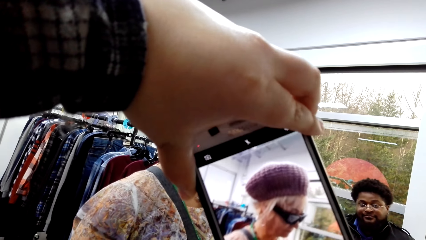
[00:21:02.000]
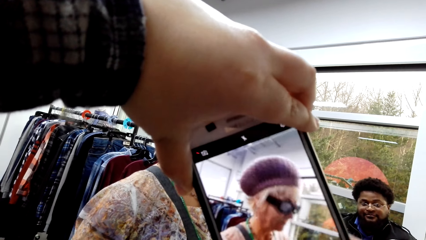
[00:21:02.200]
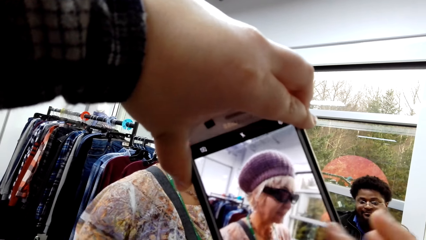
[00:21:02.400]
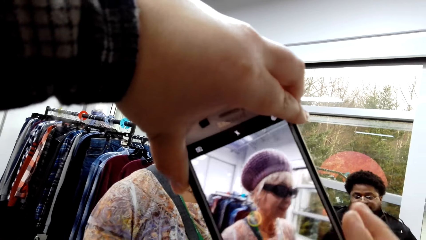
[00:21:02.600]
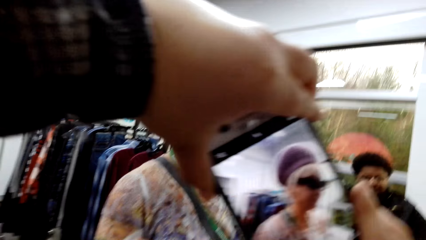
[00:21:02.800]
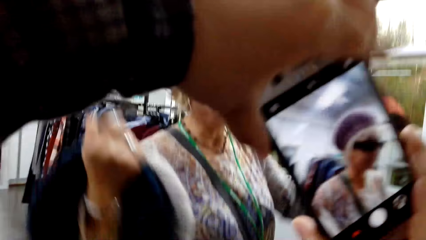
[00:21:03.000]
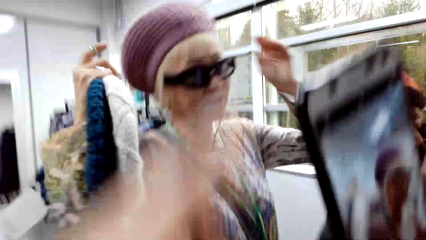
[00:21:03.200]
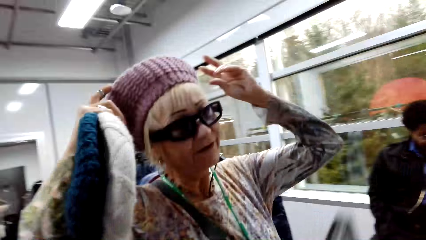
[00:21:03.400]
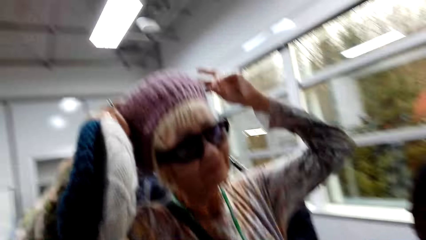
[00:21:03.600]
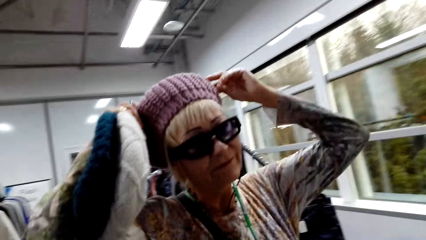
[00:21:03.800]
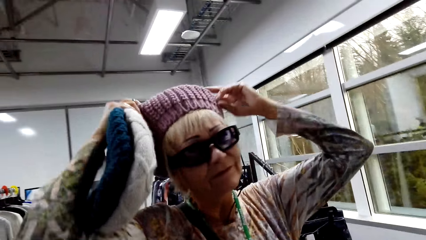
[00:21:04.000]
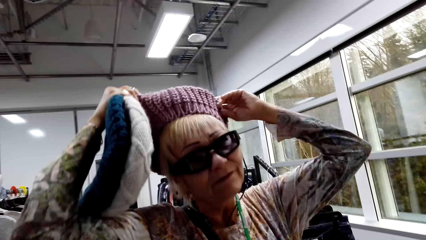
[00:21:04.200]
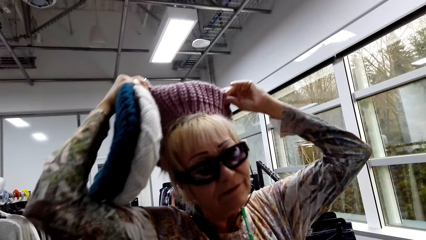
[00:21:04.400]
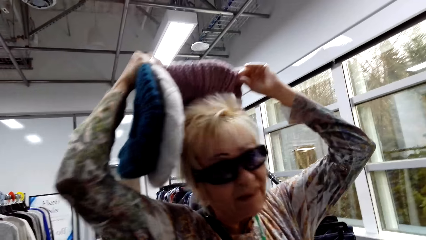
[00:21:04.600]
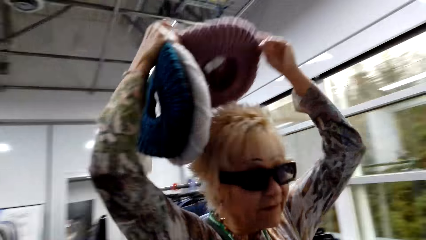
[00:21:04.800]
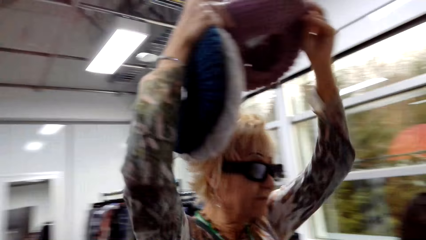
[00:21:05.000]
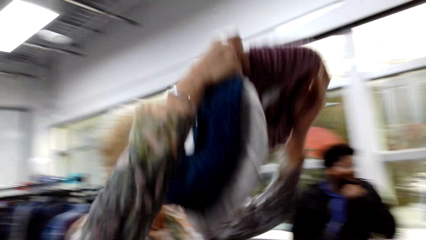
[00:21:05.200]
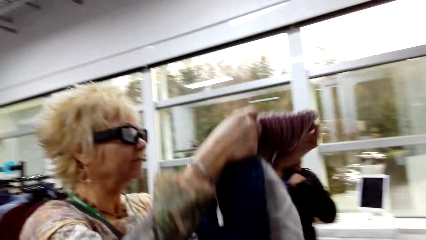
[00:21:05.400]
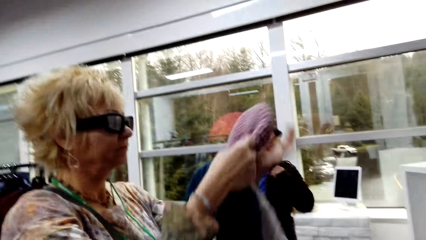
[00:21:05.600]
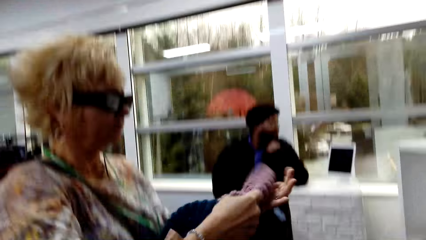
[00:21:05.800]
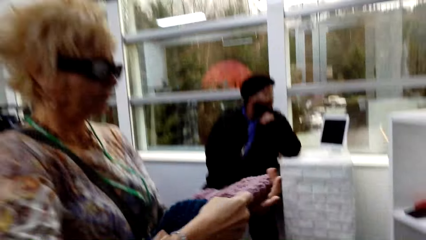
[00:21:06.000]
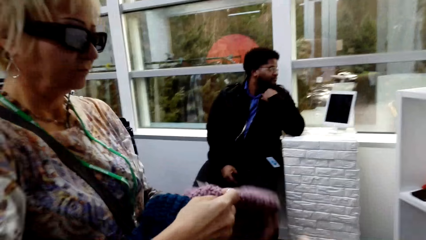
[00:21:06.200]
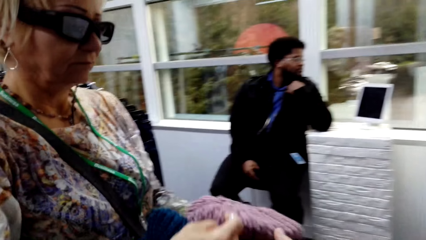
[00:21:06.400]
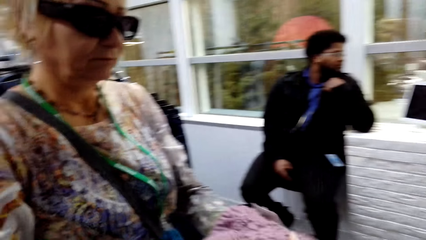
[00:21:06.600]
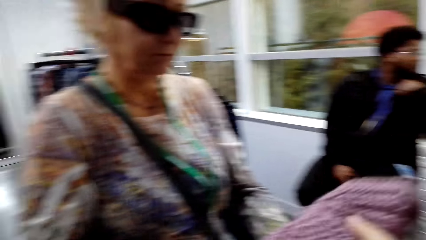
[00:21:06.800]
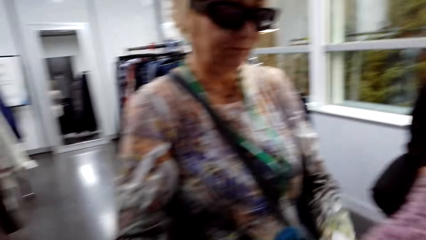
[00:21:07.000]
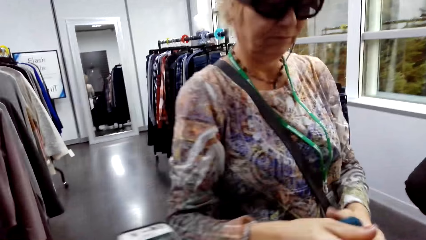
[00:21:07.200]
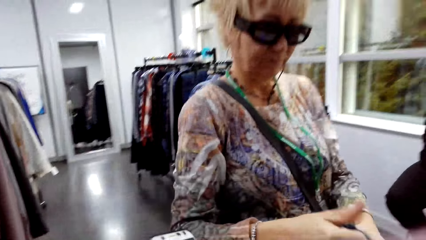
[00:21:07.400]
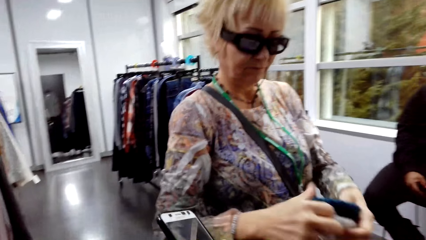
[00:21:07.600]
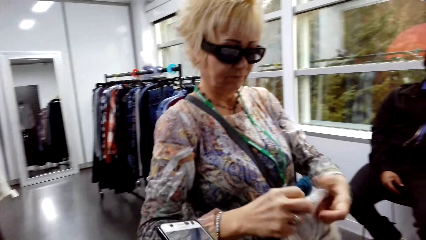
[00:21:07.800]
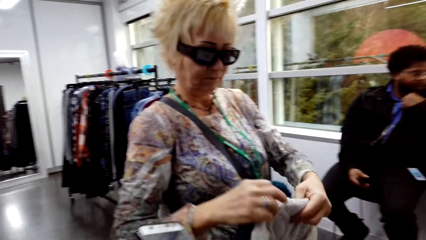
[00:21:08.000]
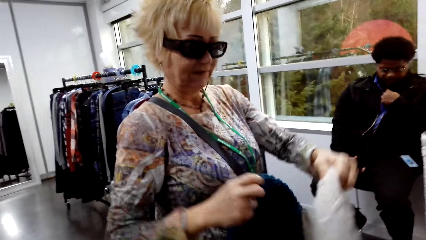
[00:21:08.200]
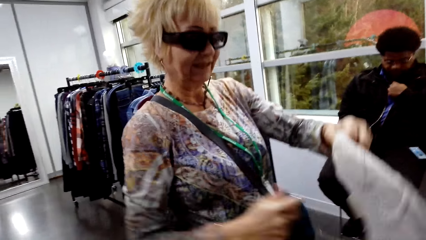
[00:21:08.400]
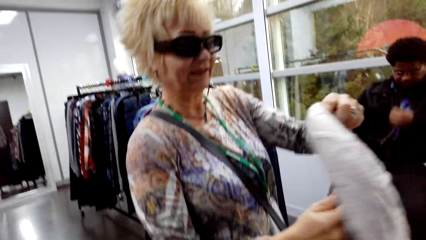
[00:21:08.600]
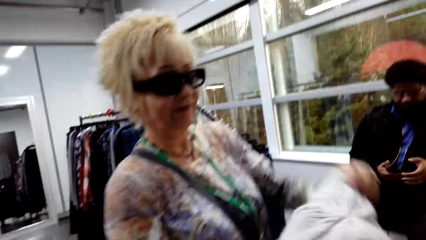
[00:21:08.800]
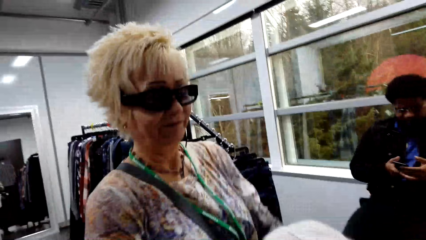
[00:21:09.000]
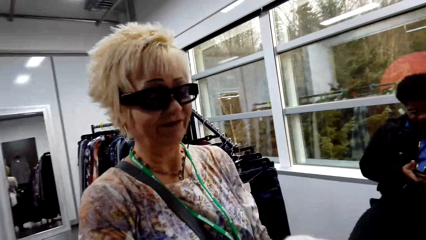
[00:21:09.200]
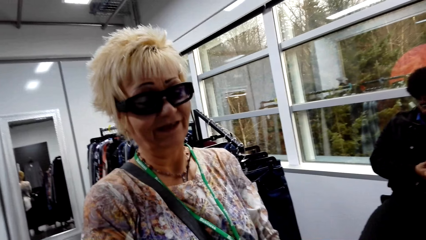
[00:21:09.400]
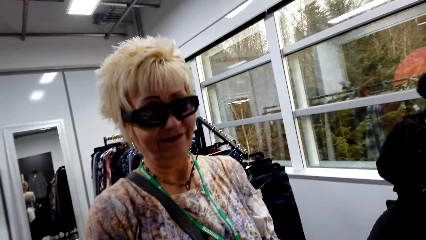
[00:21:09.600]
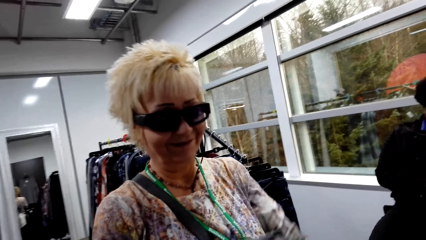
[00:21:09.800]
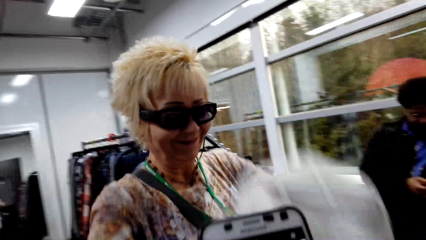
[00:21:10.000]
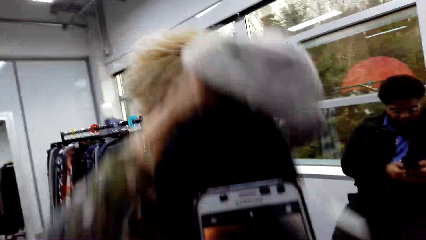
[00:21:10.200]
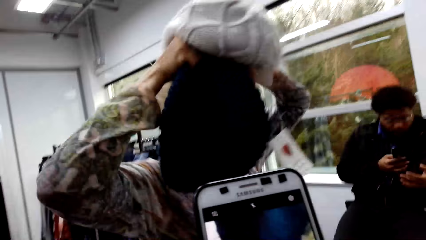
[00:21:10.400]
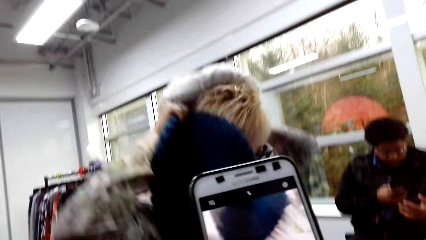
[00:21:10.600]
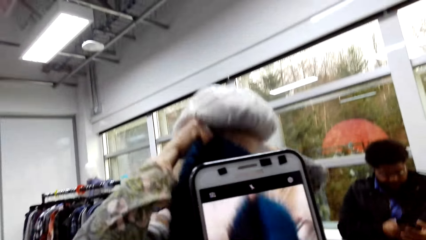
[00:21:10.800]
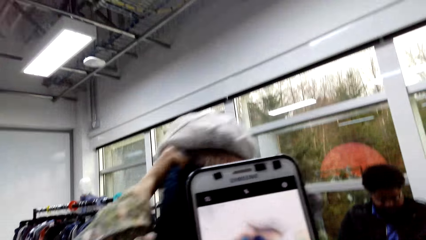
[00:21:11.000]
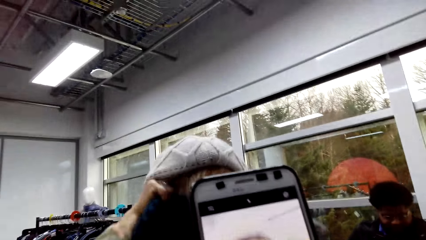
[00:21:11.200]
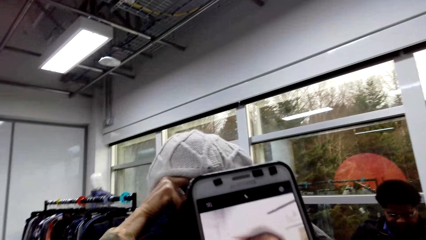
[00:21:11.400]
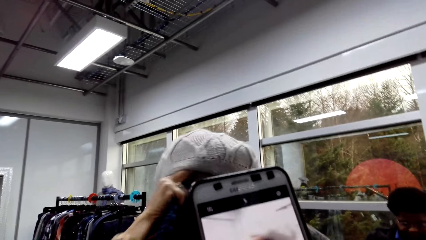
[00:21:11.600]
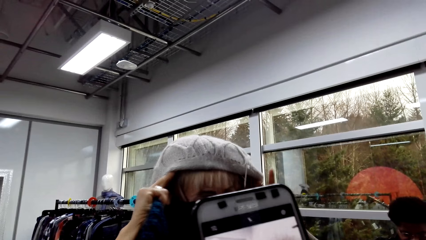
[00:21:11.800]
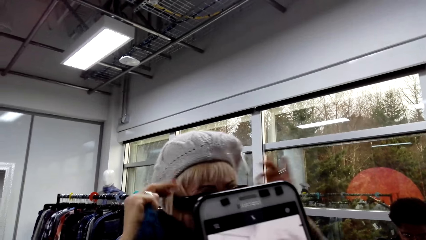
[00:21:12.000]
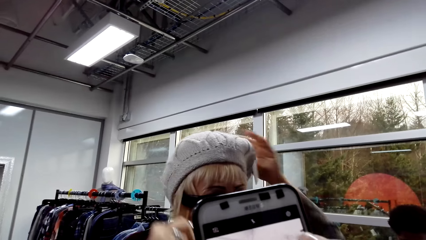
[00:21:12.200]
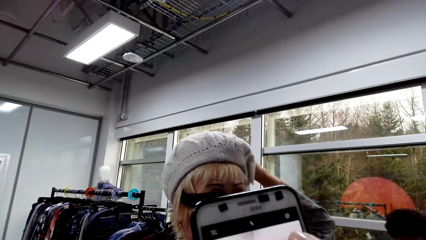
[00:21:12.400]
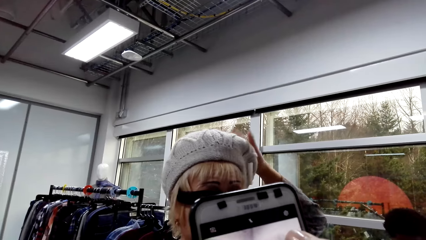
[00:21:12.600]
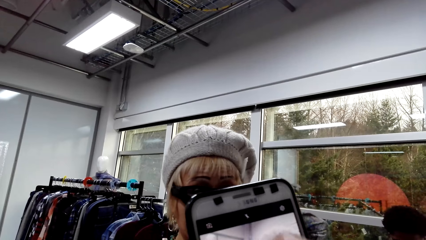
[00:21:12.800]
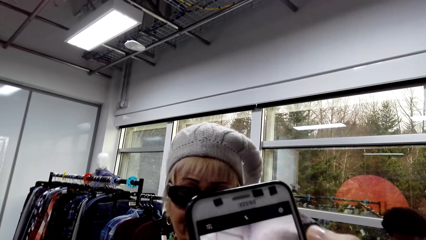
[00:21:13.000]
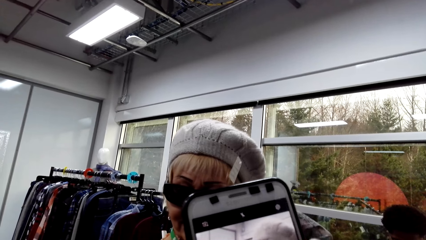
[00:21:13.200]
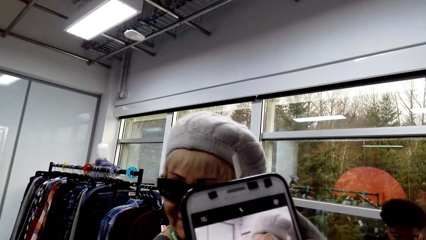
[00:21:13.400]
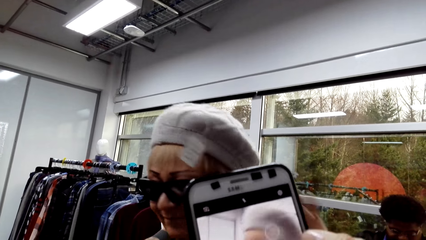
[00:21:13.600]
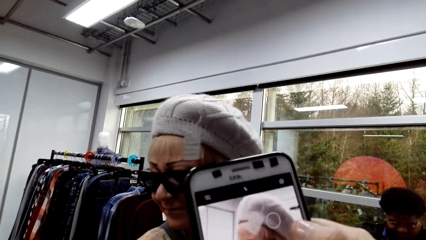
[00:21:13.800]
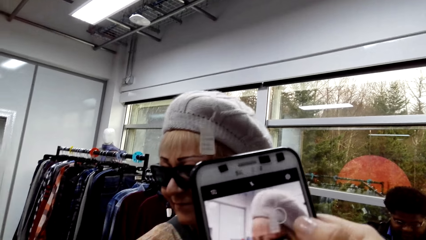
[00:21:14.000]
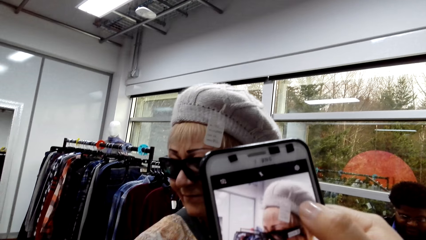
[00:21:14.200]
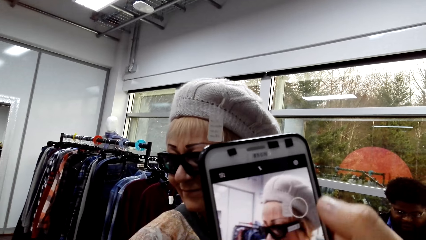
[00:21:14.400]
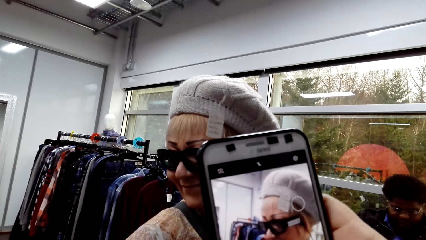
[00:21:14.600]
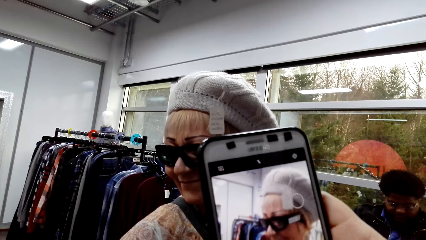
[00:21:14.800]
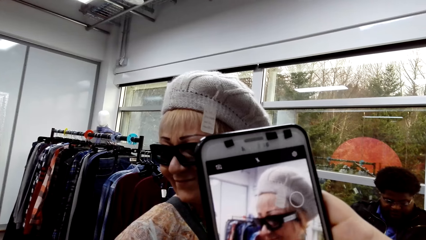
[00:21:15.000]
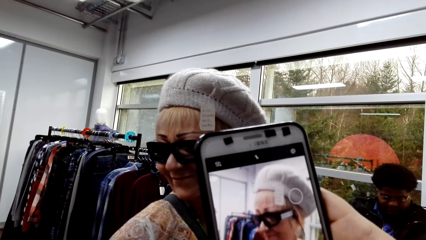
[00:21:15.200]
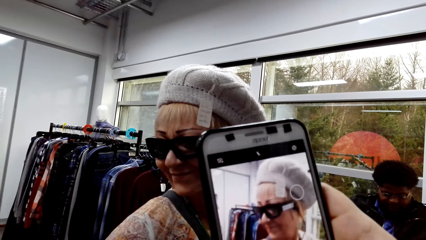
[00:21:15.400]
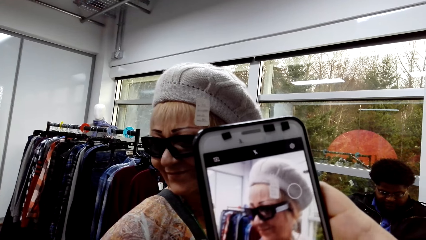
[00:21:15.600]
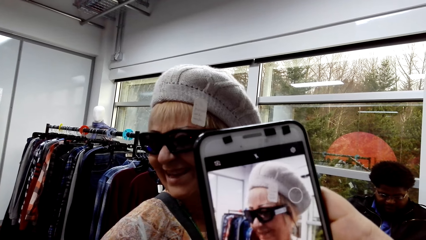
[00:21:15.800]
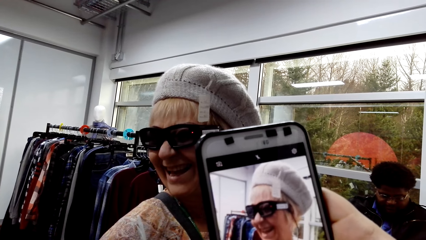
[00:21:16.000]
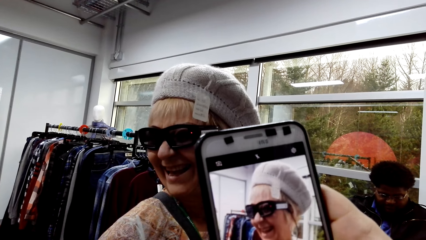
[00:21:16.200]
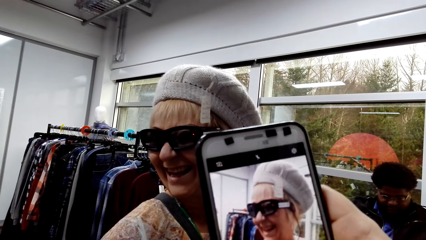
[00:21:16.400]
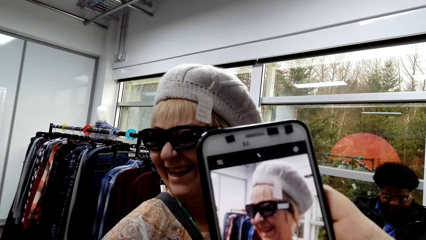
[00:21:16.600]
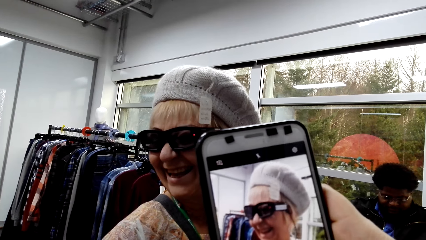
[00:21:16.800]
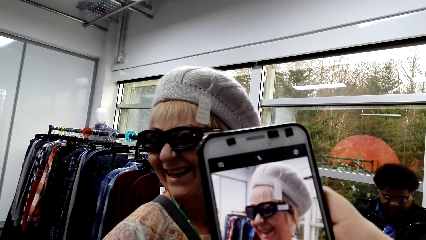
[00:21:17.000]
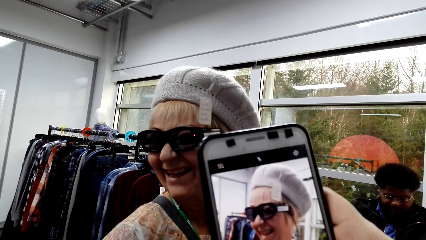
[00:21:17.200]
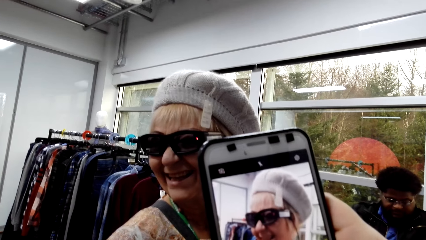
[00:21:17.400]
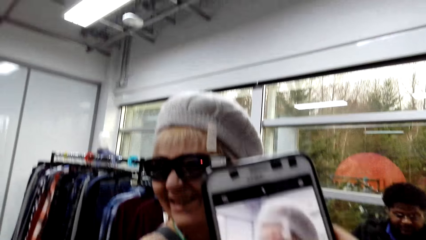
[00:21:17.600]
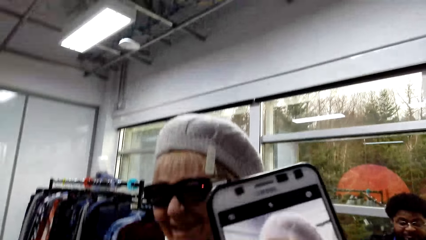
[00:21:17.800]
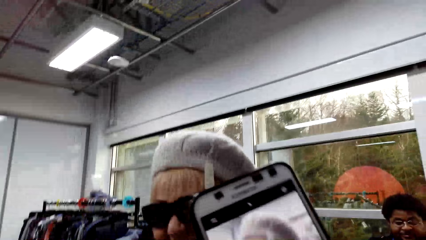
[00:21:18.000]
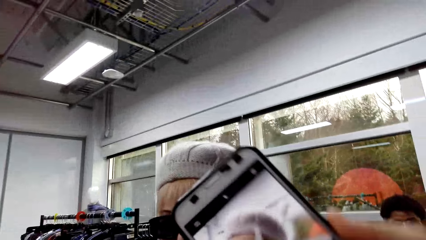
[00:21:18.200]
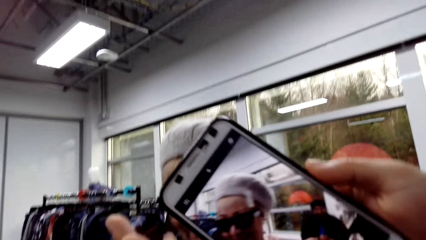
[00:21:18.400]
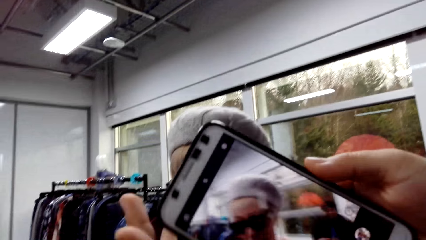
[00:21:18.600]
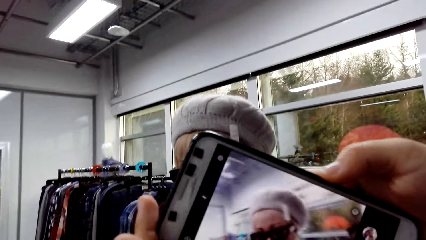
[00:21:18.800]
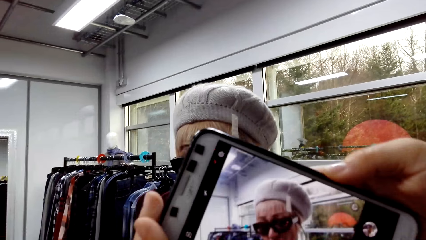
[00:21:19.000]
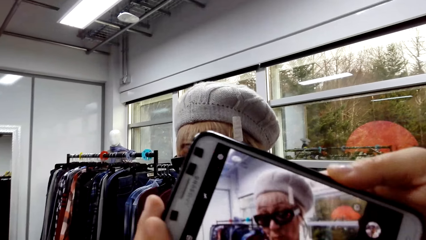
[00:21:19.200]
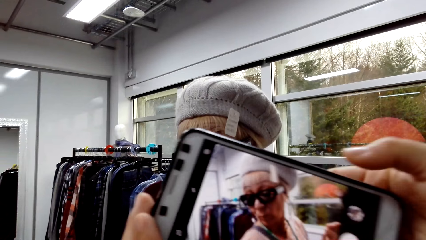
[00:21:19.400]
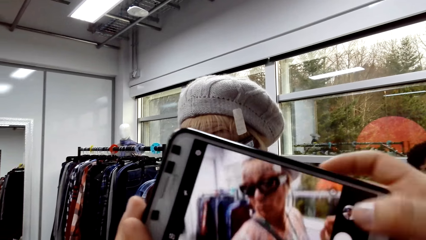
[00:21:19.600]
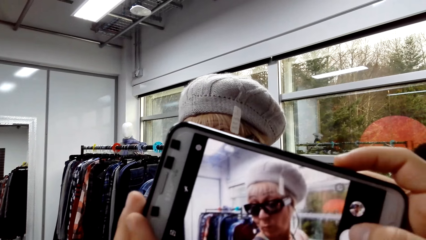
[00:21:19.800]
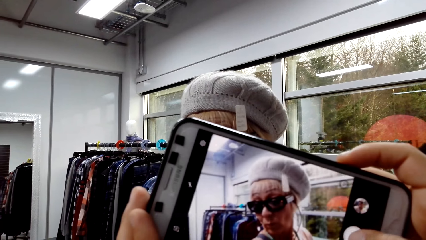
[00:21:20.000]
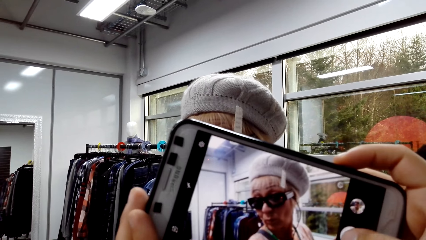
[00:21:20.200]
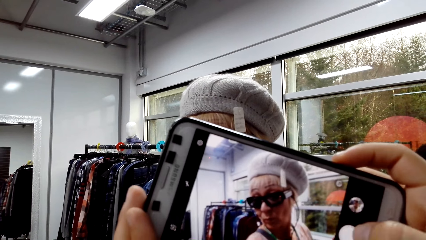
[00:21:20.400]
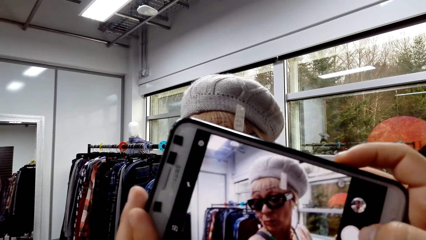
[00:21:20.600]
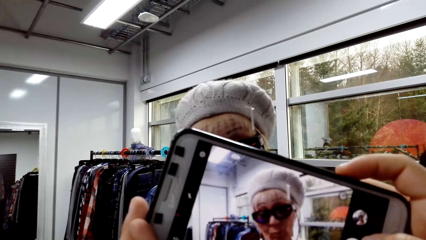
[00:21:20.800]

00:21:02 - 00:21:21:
A lady removes a hat. The lady wears a different color hat. The camera wearer takes a picture of the lady with the hat.
